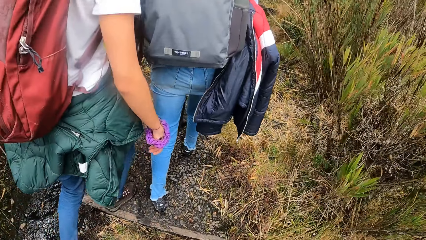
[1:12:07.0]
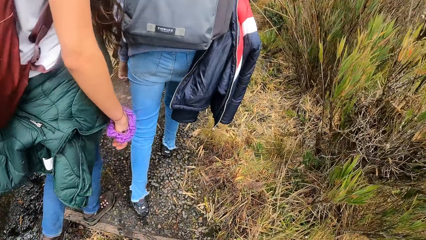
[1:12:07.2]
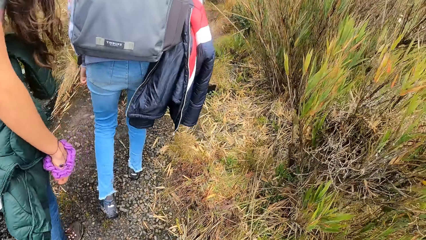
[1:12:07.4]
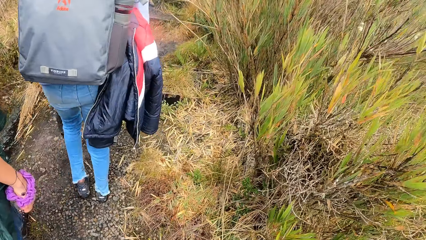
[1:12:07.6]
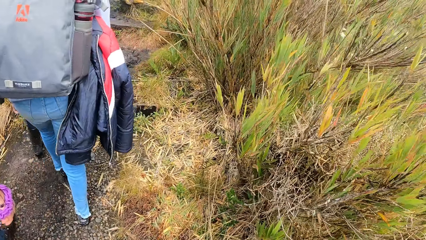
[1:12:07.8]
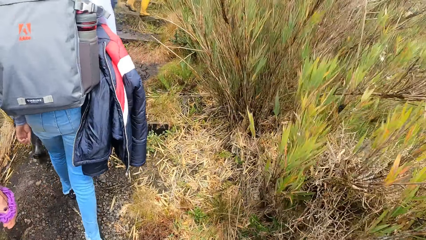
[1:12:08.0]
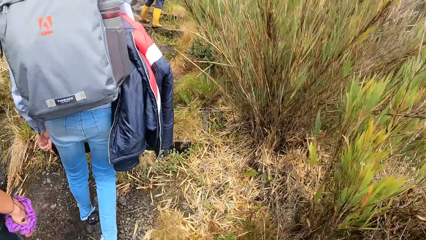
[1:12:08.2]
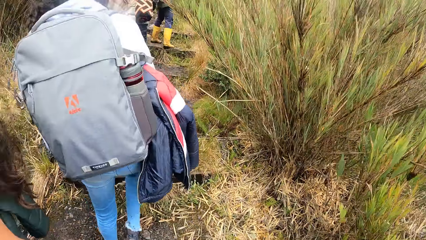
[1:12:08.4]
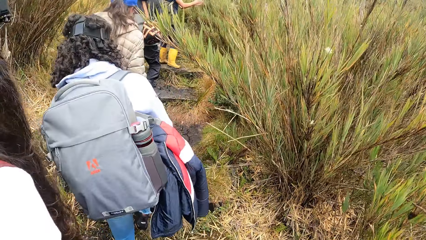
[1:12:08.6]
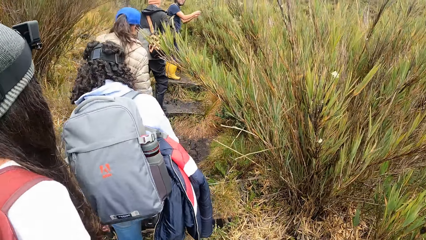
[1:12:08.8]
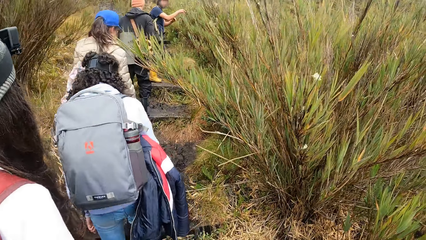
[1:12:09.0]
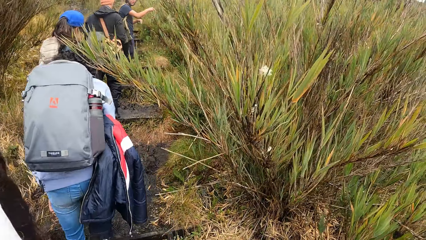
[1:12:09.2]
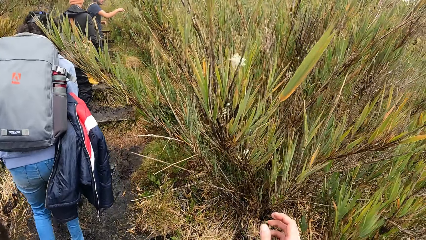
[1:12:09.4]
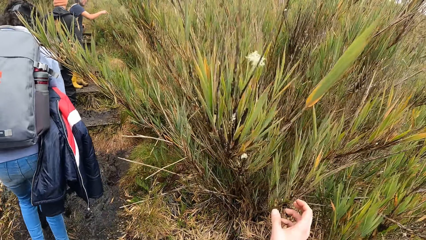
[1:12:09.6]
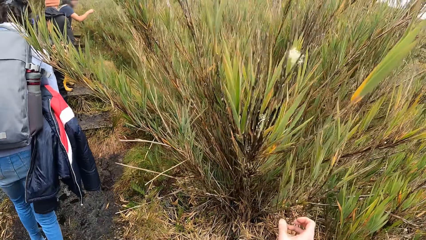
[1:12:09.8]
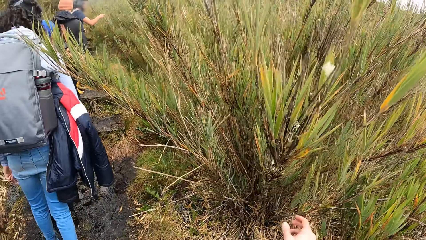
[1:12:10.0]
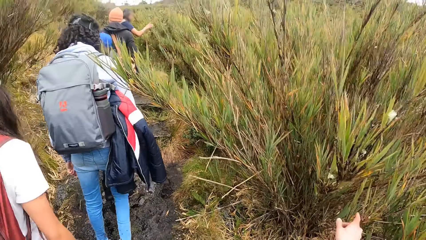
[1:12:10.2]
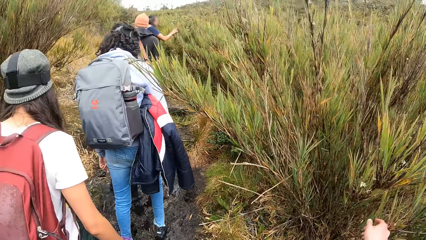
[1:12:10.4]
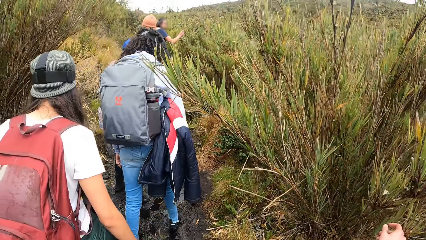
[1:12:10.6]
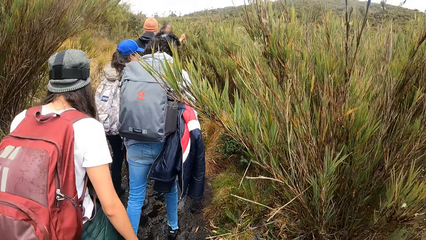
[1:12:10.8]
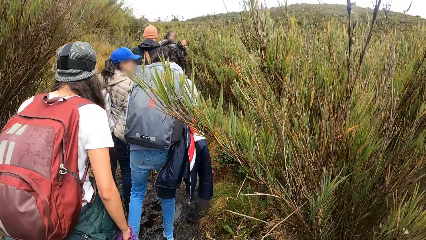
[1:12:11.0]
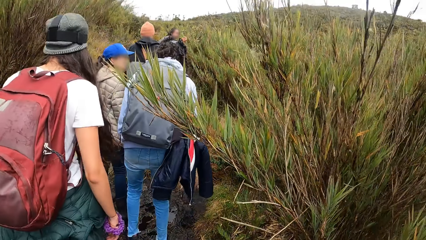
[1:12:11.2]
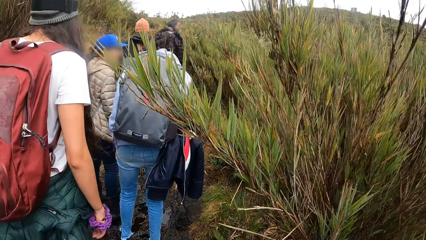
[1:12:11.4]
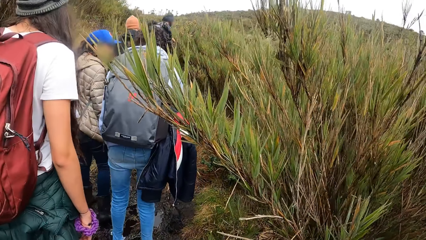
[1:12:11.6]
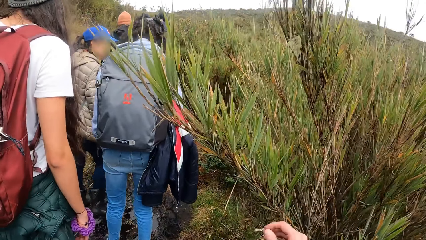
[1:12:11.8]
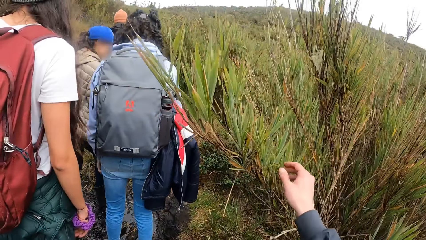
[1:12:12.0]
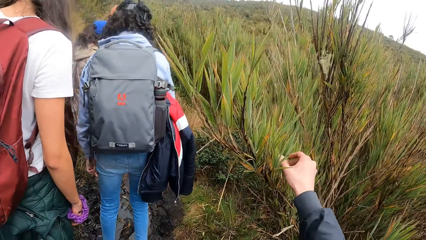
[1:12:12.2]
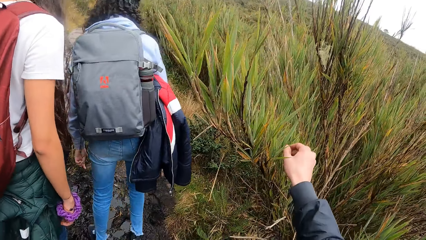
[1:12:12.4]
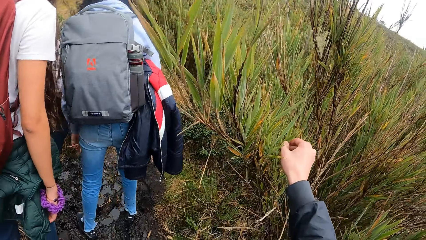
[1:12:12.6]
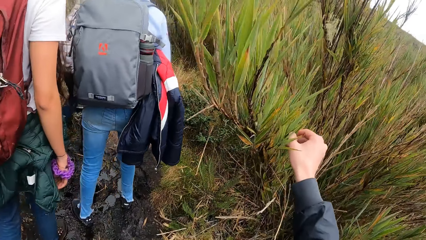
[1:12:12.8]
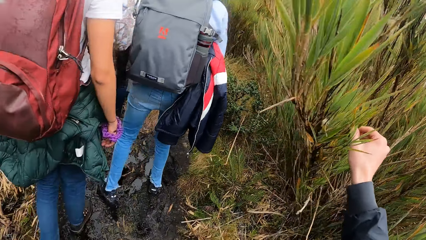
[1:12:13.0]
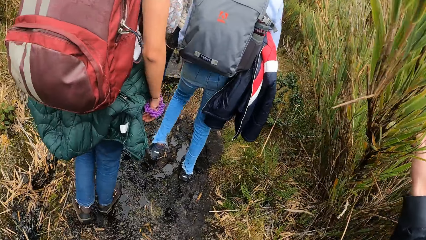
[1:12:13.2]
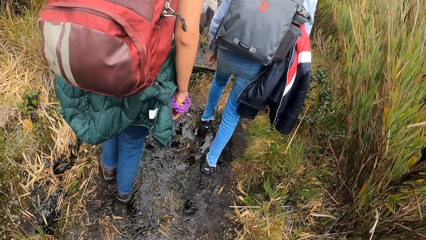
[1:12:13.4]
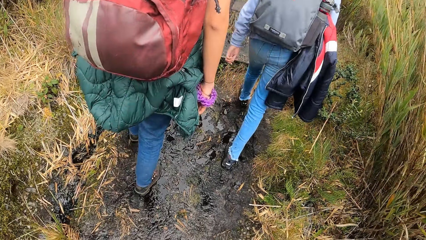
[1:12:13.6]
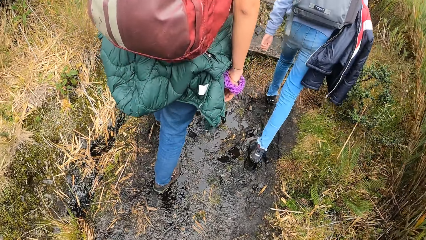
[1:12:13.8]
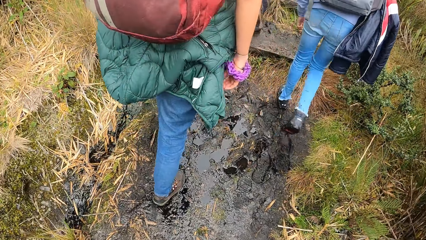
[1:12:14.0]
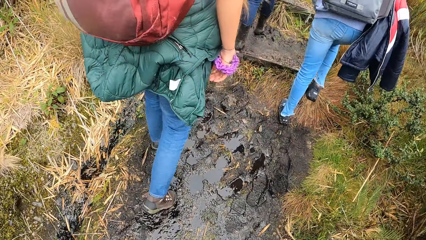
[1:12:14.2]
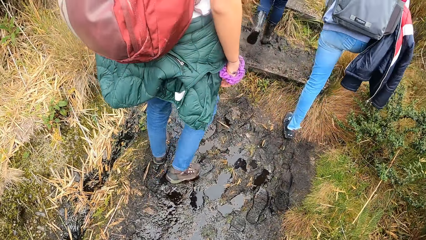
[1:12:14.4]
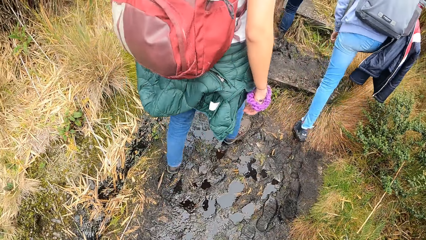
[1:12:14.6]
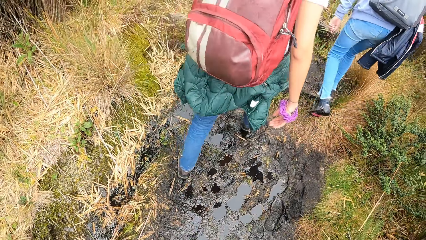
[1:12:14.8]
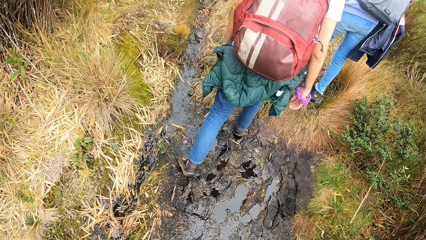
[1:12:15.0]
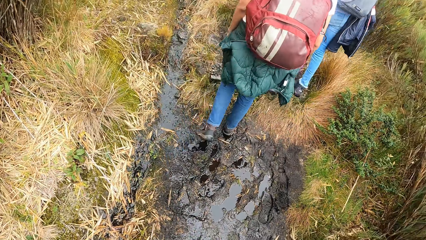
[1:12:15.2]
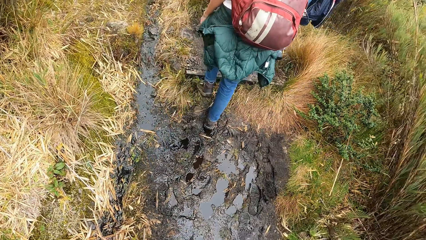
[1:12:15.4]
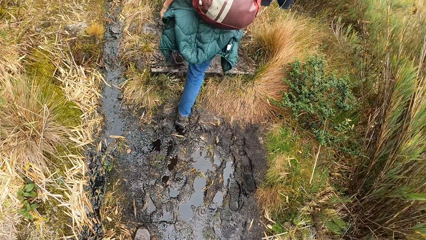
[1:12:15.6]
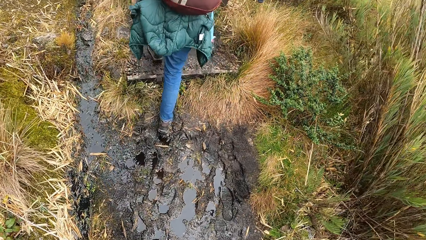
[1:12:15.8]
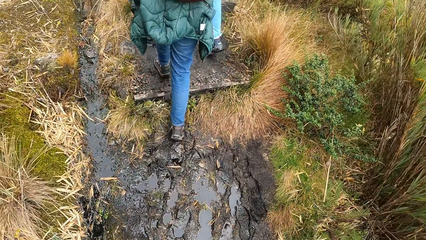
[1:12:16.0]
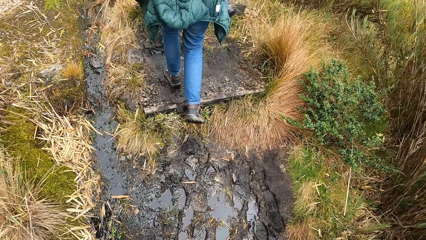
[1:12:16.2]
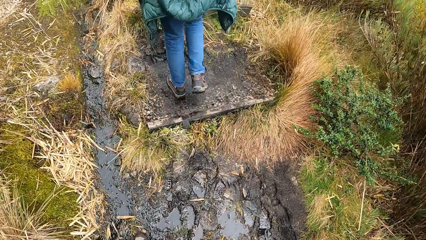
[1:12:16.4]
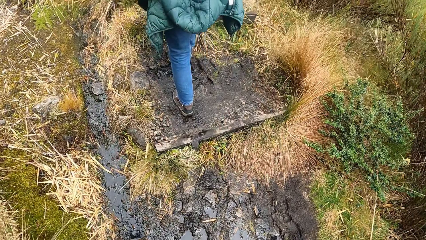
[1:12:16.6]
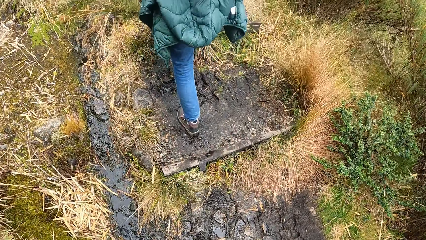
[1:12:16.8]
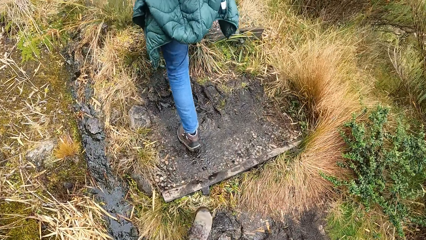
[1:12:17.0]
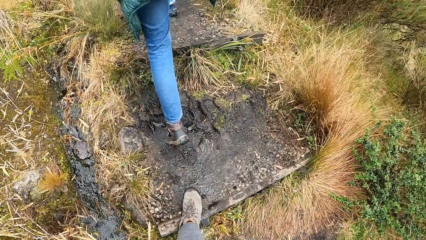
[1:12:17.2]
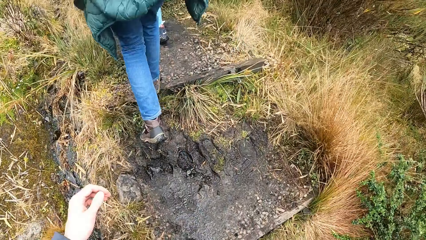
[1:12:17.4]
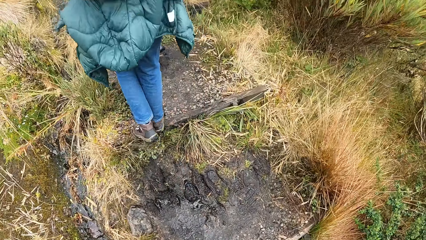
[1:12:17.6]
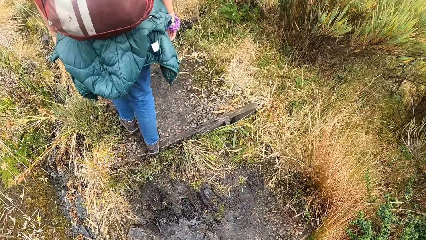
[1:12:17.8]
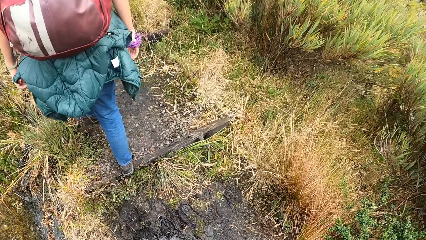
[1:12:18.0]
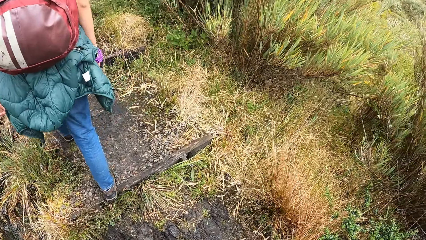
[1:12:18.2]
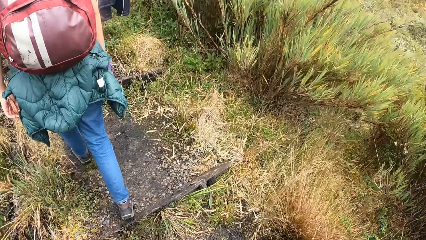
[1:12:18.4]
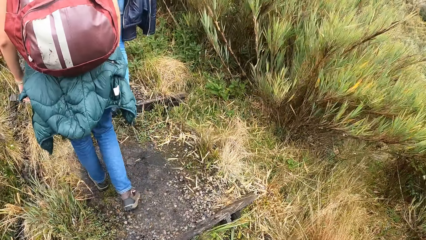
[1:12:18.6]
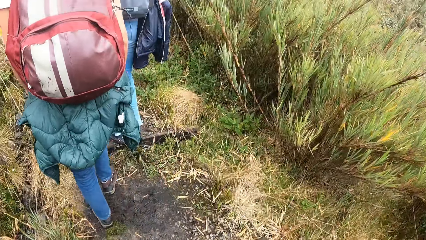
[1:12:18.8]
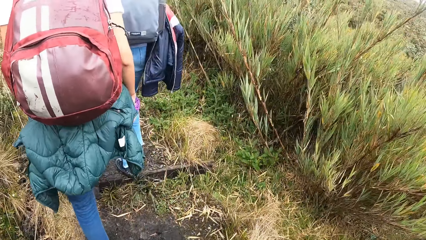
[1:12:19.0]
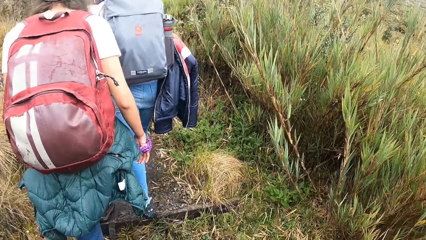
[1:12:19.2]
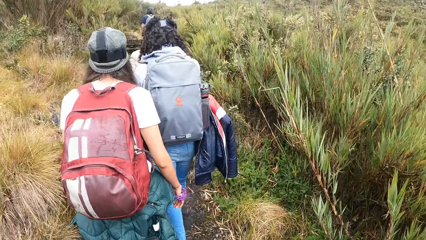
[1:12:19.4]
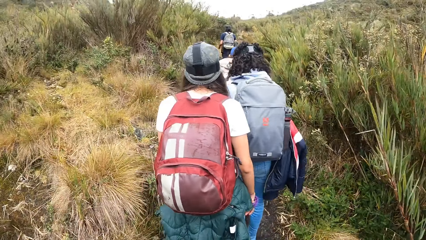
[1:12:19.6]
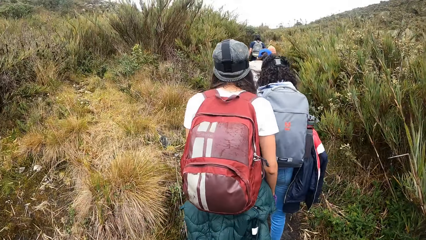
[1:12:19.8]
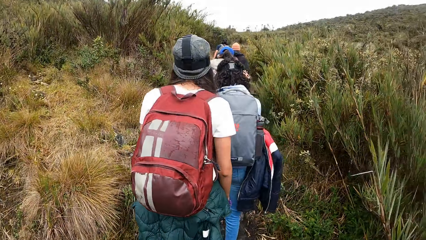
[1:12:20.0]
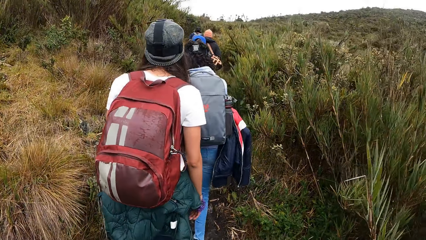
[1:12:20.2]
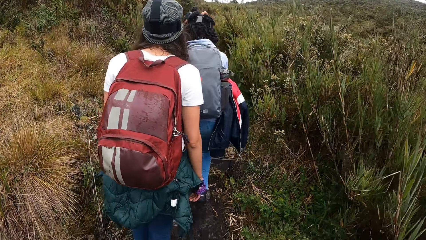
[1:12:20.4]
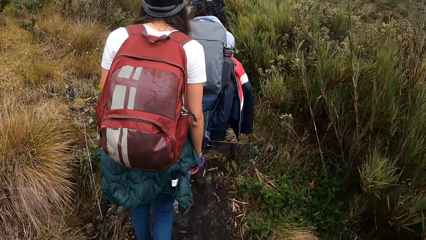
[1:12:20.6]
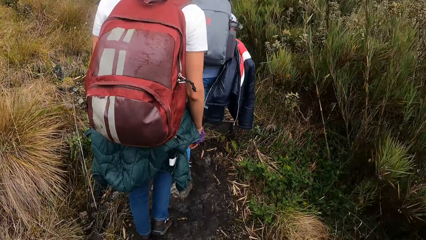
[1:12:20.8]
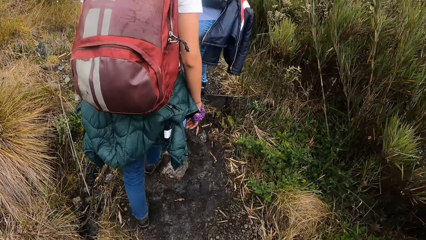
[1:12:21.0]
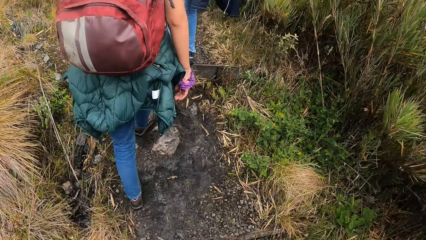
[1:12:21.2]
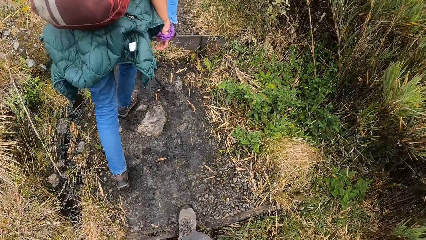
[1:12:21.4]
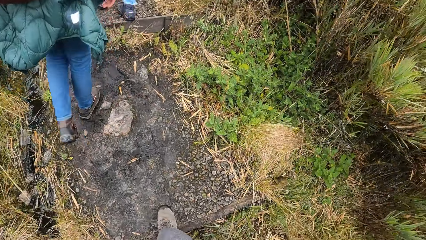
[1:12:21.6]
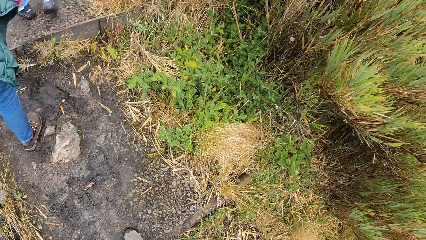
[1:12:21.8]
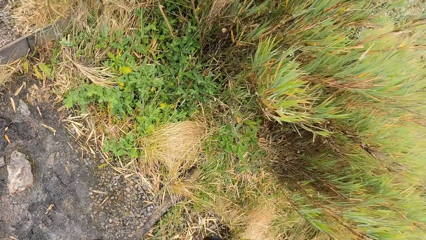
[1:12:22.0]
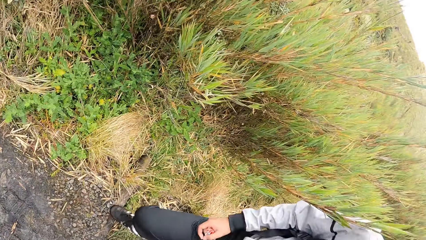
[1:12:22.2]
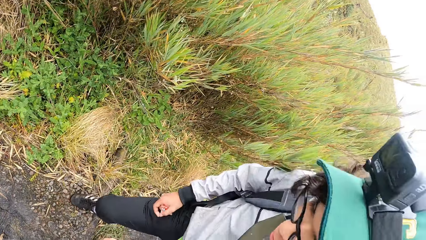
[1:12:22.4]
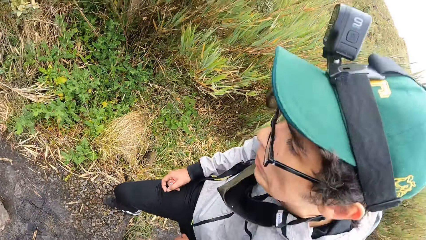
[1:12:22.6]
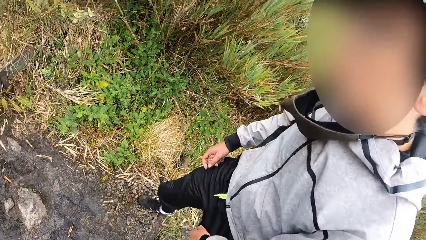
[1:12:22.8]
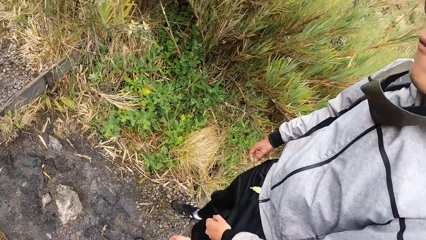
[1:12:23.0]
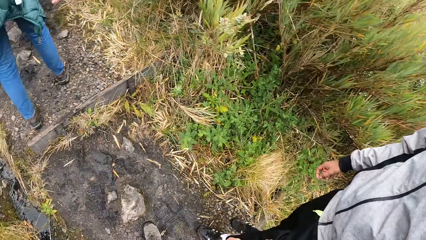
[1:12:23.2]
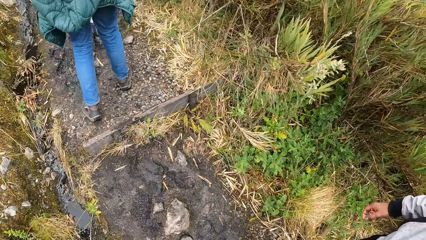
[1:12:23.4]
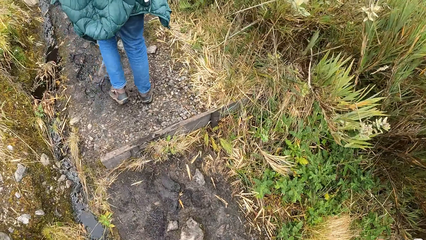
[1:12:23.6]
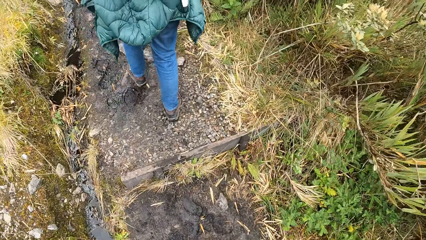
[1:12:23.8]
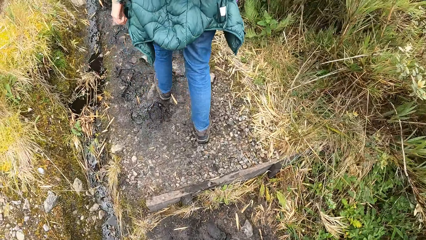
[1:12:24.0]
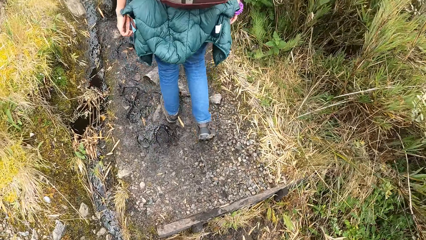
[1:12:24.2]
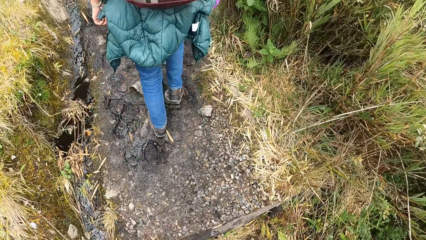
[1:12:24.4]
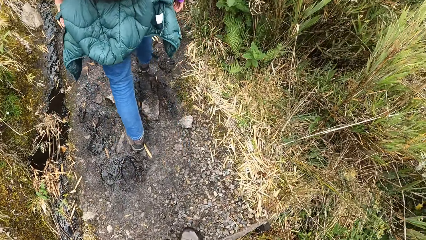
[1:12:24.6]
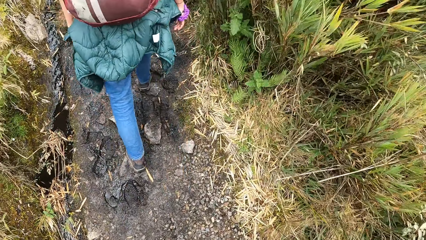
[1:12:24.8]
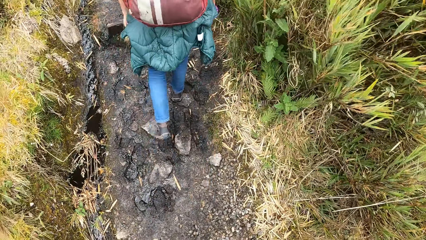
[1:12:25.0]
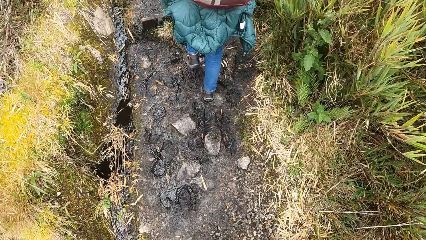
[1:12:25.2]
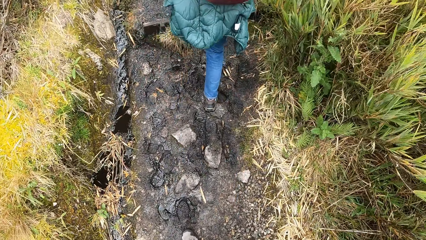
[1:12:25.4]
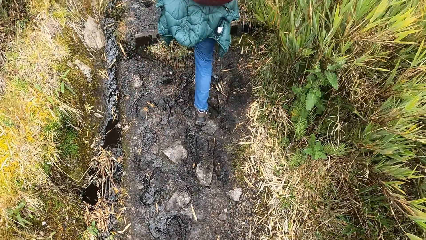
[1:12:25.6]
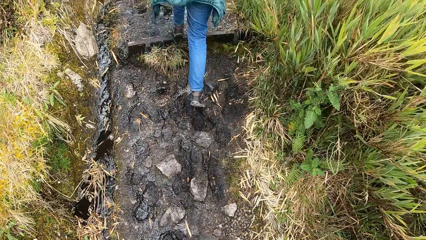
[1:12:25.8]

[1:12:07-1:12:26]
The camera wearer looks at a plant. She touches the plant with her right hand. She looks at the mud on the ground. A man walks up the staircase.
